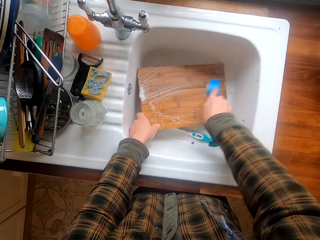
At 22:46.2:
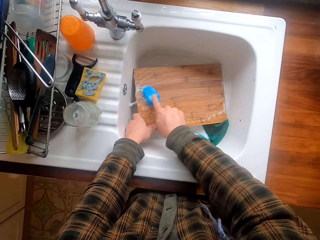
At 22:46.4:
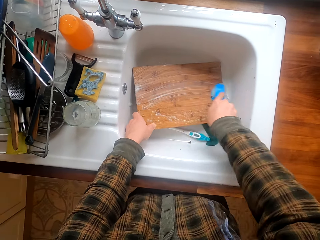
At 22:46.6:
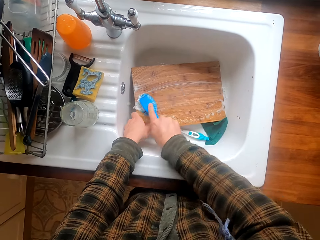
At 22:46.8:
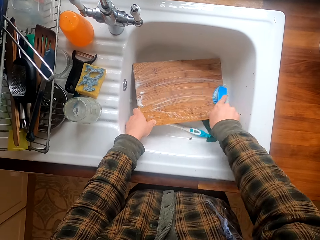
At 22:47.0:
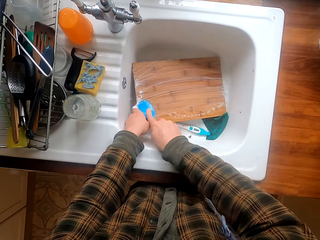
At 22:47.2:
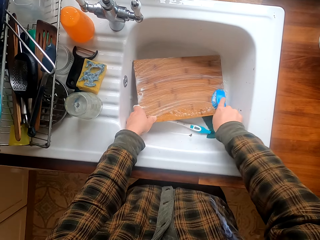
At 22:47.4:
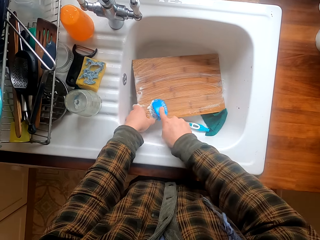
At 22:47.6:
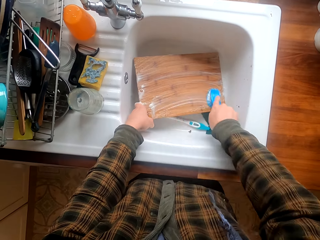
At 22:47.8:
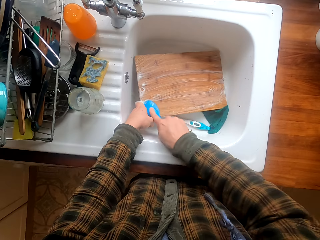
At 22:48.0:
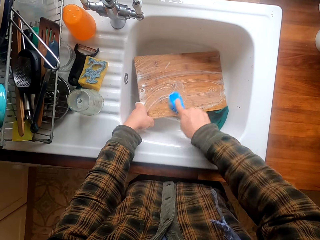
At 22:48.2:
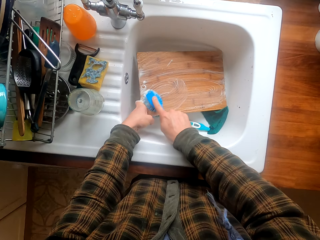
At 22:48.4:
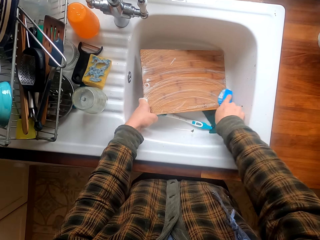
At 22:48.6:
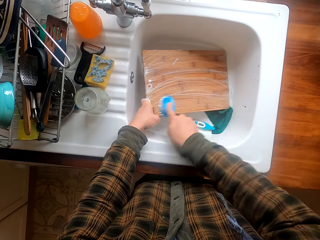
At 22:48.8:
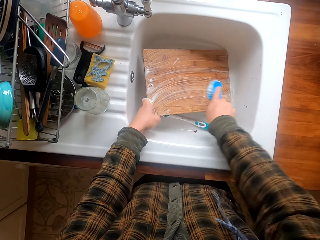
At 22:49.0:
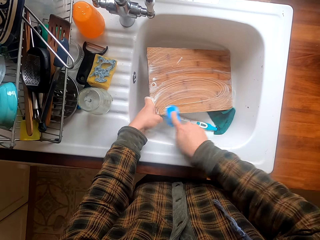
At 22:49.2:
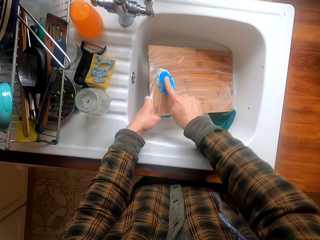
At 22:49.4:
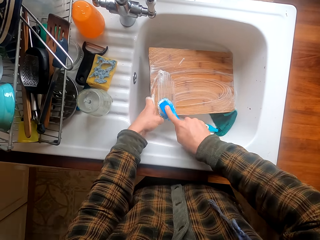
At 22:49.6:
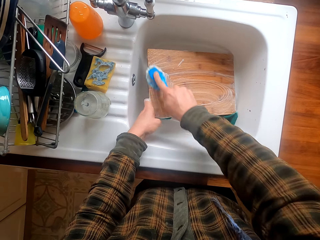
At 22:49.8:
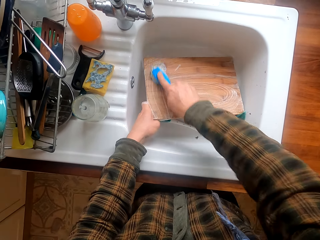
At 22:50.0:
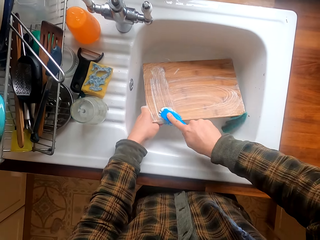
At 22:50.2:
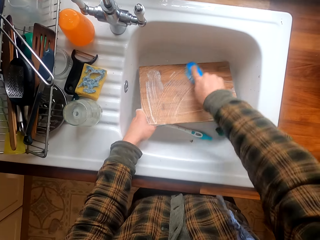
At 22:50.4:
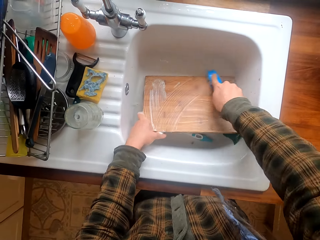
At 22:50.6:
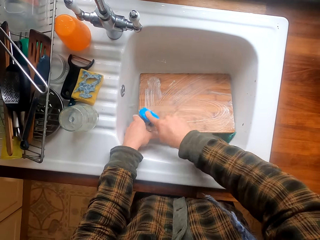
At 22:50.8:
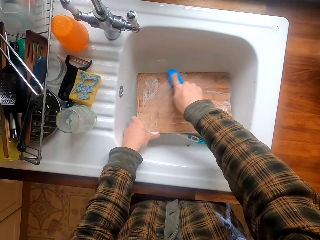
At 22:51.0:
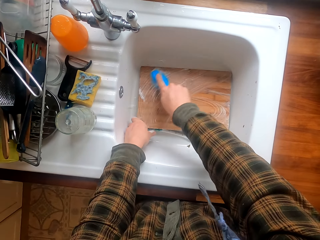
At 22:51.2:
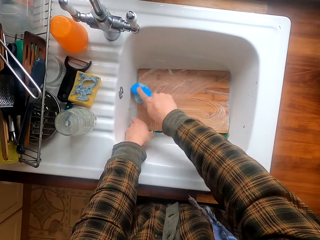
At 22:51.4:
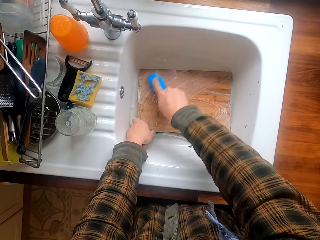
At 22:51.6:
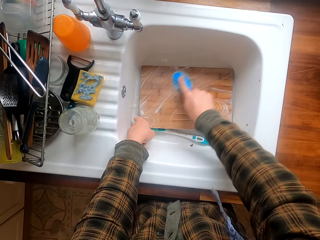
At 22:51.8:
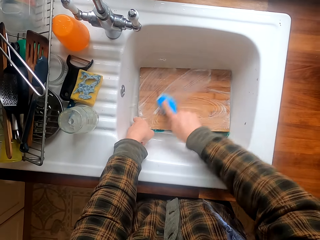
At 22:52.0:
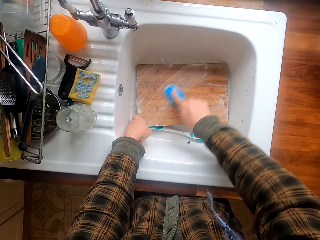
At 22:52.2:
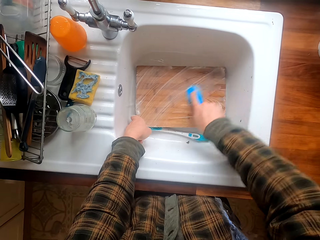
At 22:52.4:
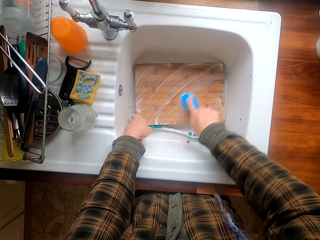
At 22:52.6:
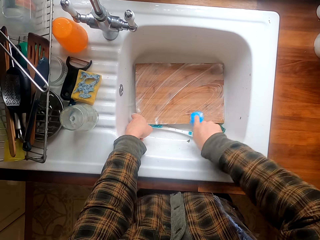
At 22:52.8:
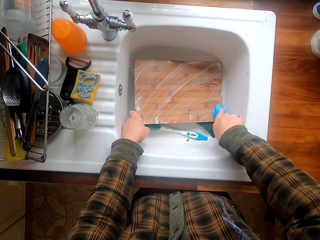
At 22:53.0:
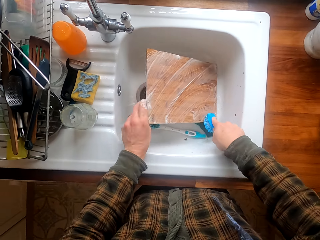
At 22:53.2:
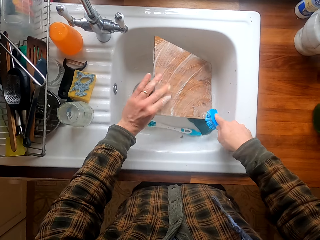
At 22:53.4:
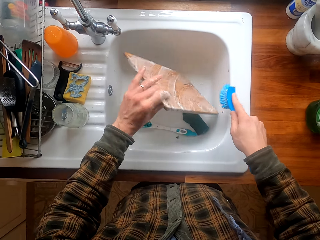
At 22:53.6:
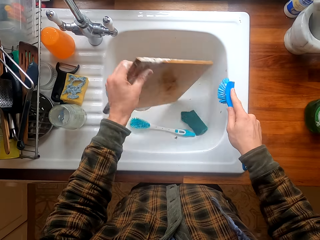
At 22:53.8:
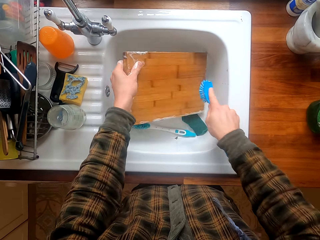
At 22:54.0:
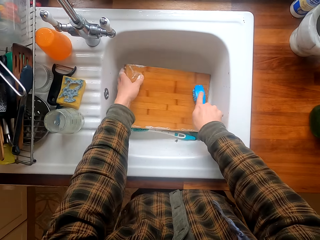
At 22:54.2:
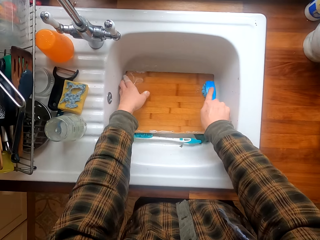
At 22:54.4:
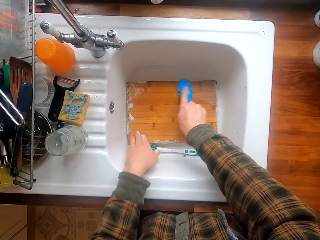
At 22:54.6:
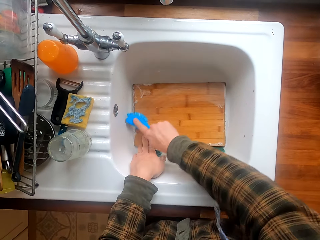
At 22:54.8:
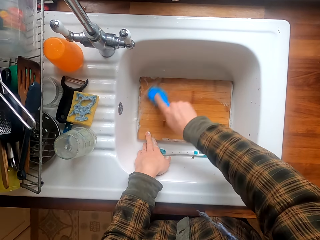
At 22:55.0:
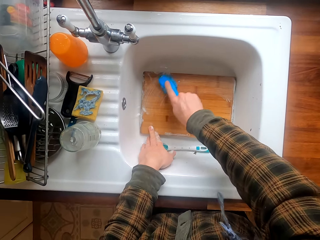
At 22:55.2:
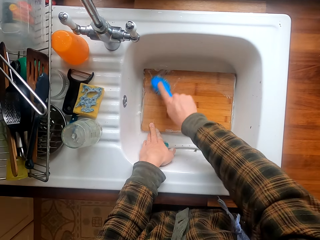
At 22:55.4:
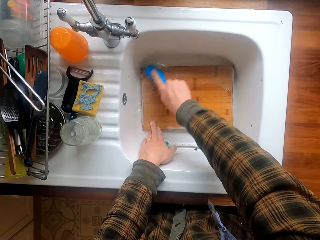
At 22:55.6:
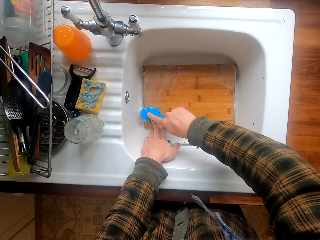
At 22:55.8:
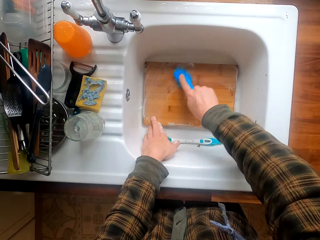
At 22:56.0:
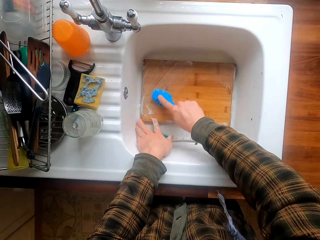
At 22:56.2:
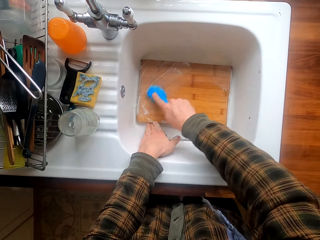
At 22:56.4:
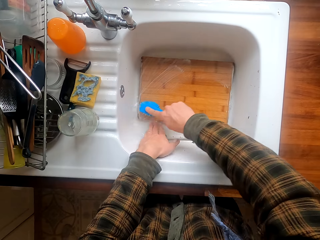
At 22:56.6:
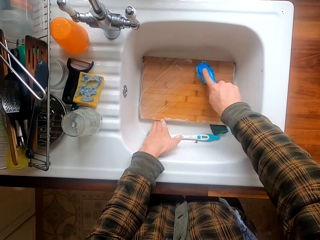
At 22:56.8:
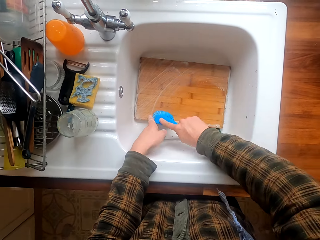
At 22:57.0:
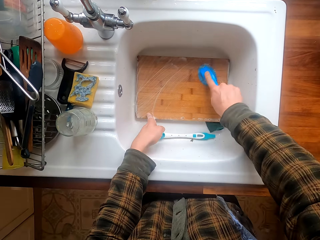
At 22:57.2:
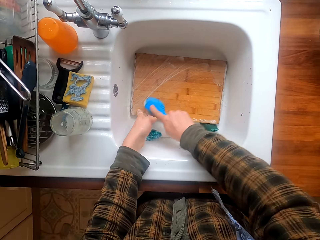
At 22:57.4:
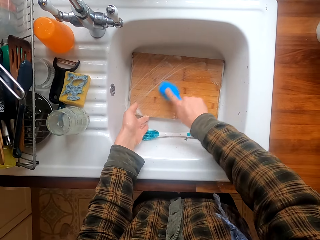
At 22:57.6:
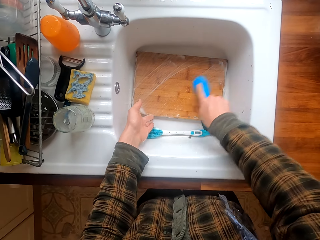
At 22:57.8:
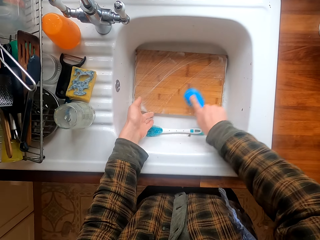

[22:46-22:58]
The camera wearer turns the chopping board. They wash the chopping board.

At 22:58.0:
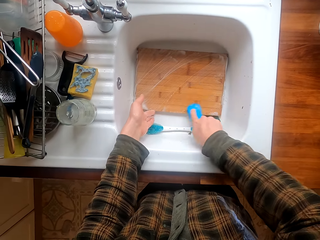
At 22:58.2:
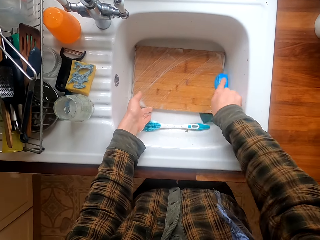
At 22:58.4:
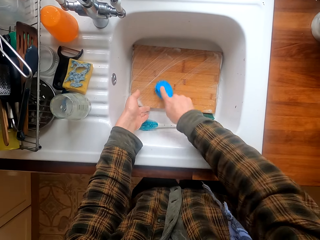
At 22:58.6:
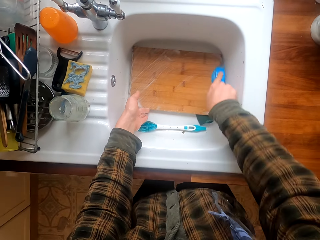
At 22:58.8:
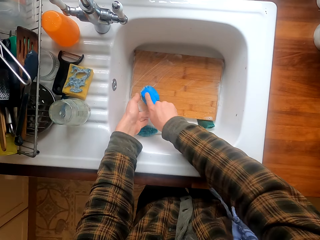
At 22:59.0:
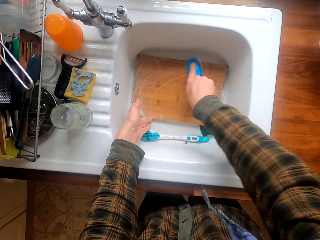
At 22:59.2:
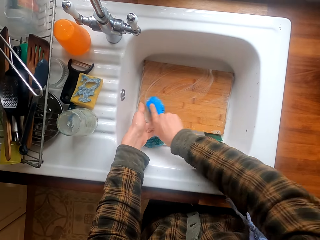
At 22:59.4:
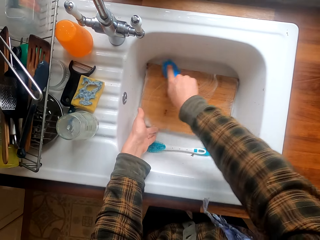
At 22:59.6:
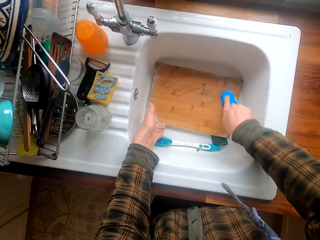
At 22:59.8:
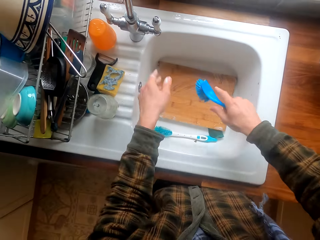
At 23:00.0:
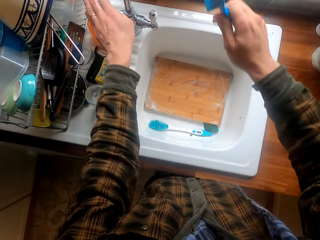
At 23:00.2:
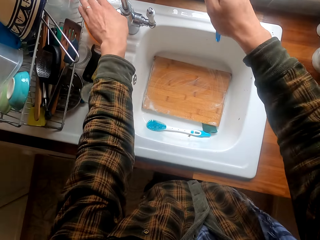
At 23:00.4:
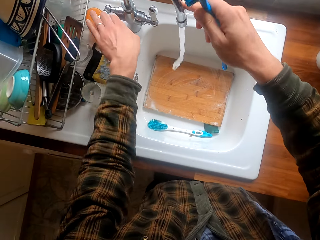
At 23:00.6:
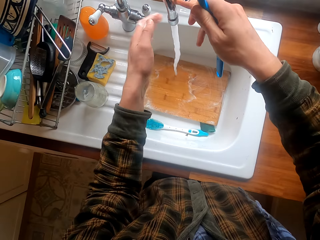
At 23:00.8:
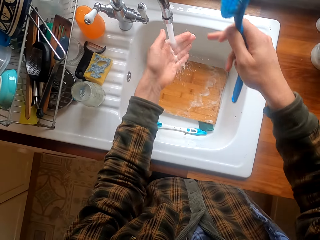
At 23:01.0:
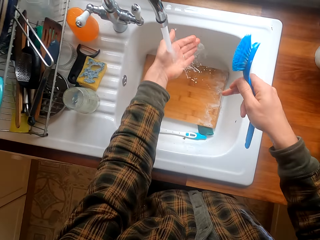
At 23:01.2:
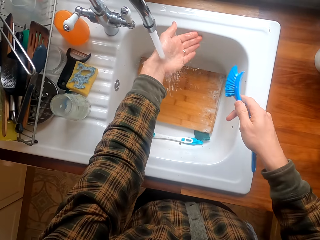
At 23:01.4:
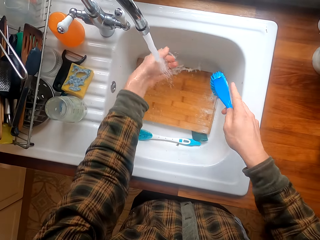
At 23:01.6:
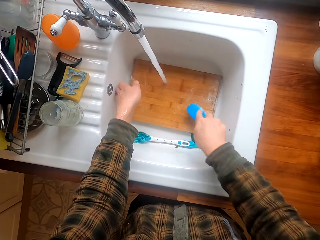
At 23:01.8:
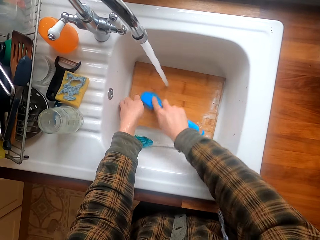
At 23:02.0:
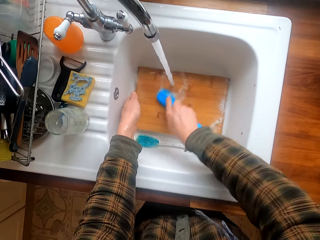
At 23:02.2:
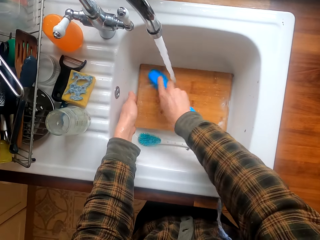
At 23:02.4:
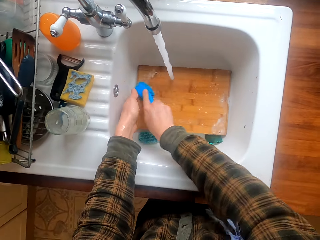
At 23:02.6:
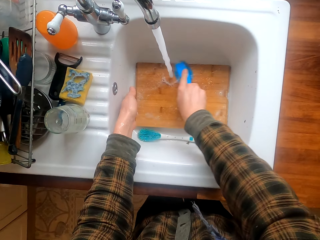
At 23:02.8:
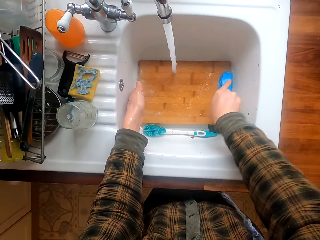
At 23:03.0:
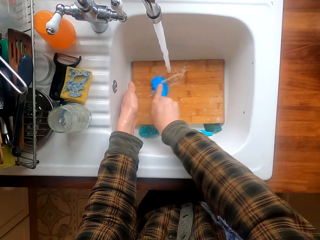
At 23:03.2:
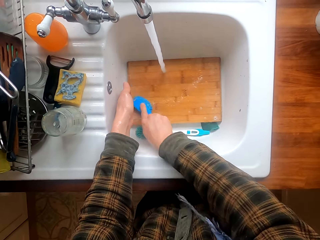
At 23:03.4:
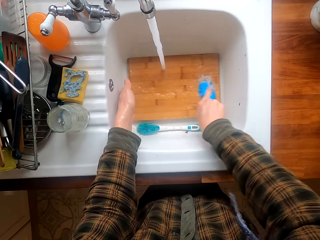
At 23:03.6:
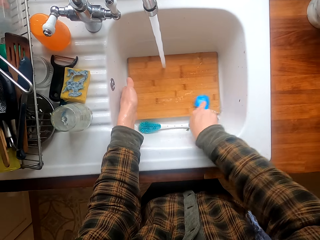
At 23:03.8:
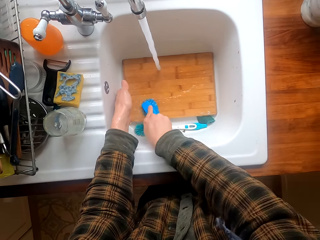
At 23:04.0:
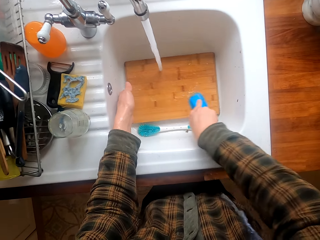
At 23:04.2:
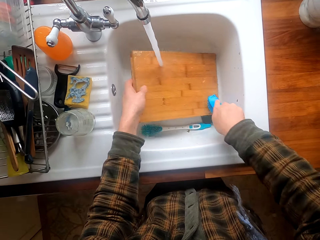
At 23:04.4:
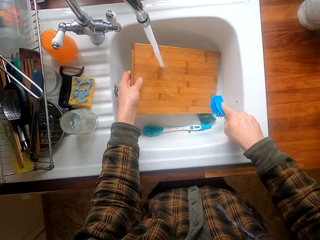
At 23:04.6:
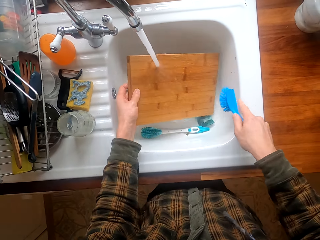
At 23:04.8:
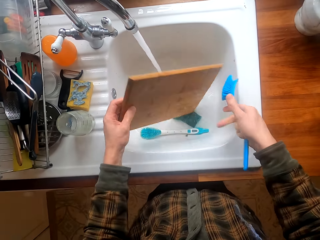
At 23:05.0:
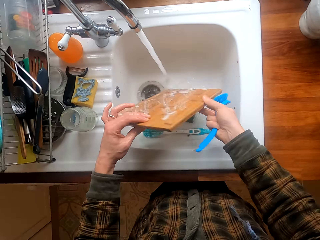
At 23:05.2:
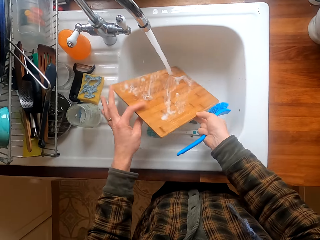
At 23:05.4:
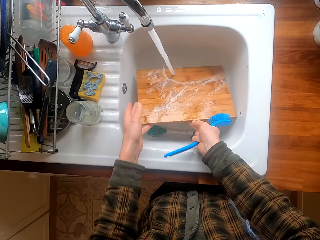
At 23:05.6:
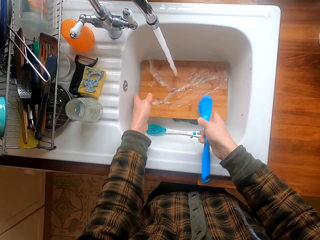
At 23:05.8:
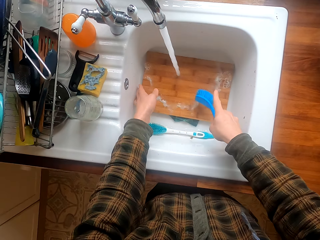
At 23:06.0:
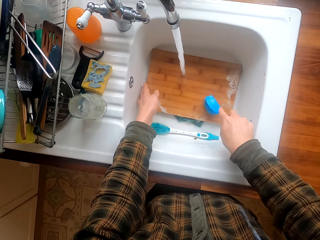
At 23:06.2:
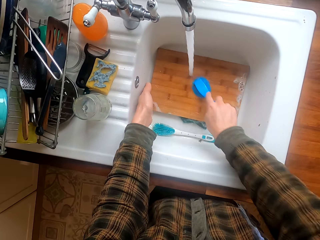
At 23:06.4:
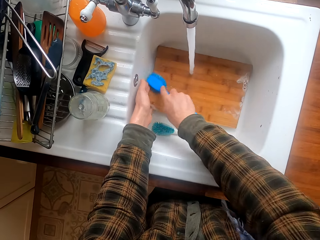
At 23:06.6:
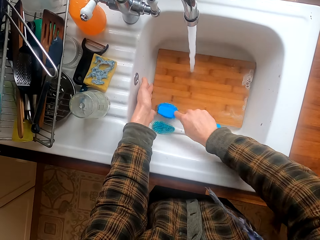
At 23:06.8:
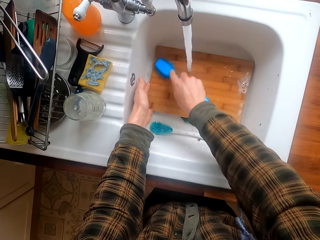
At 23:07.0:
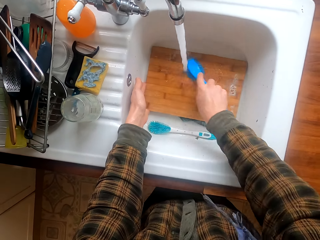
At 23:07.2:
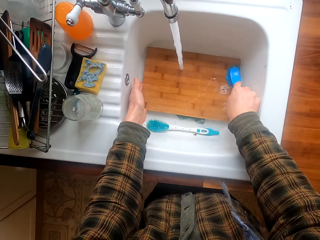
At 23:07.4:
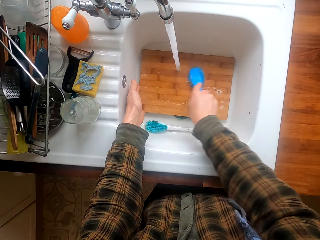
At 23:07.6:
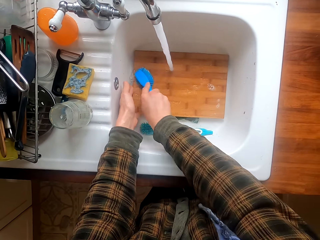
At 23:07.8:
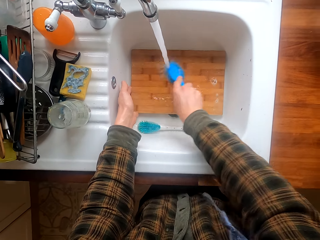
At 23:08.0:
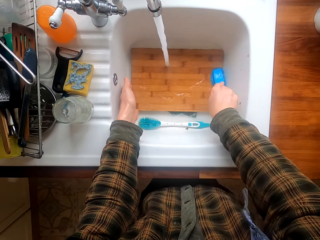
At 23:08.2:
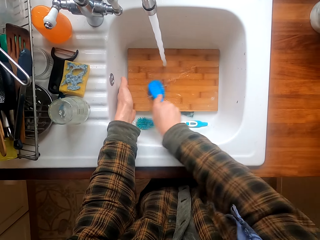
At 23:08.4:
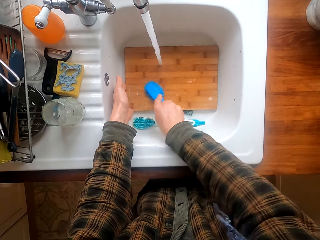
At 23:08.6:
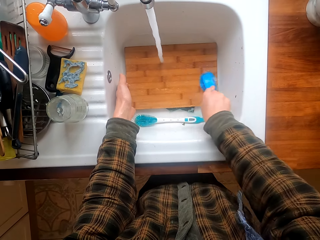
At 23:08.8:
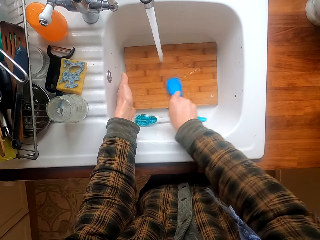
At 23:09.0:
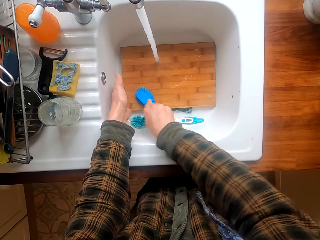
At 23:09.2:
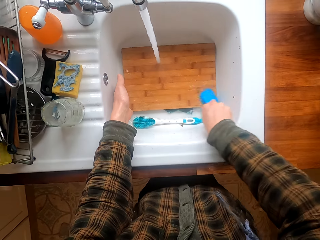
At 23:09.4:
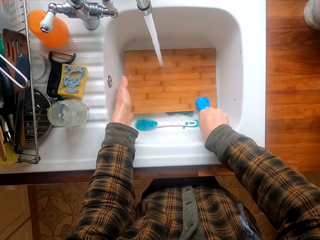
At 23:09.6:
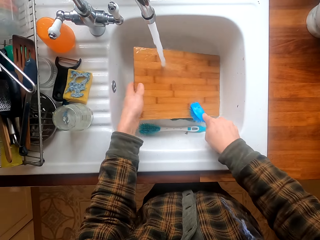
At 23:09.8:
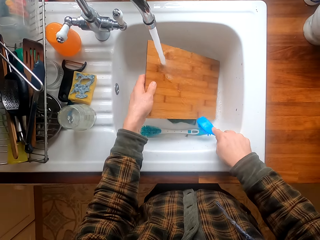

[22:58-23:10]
The camera wearer opens water. They move the tap pipe. They rinse the hand on the water. They wash the chopping board. They turn the chopping board. They wash the chopping board.
